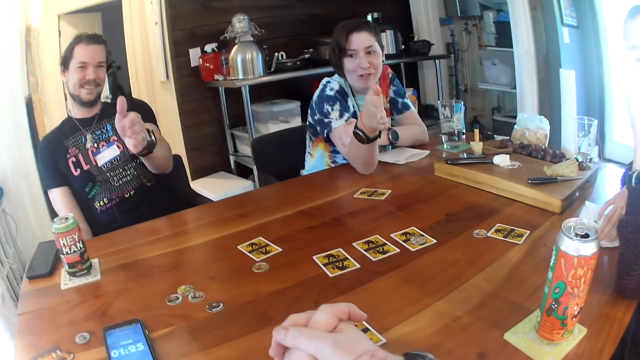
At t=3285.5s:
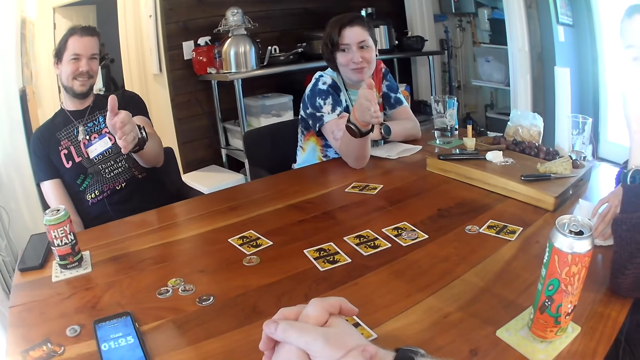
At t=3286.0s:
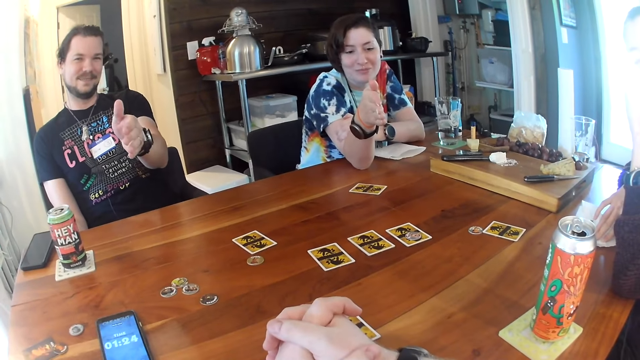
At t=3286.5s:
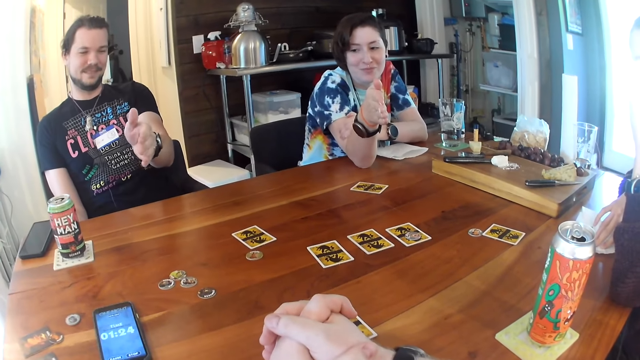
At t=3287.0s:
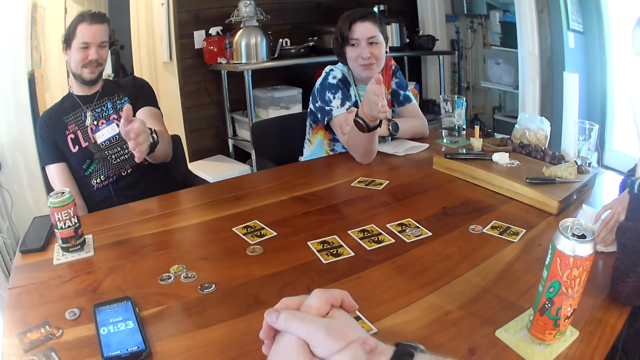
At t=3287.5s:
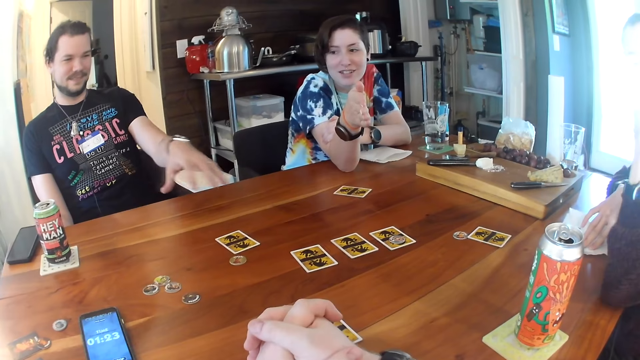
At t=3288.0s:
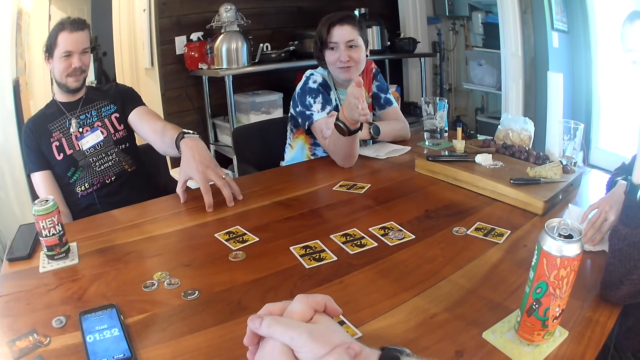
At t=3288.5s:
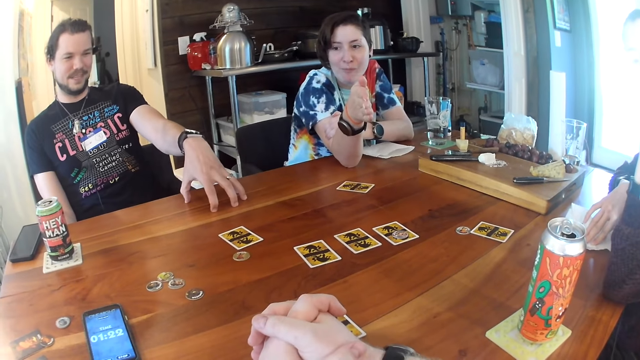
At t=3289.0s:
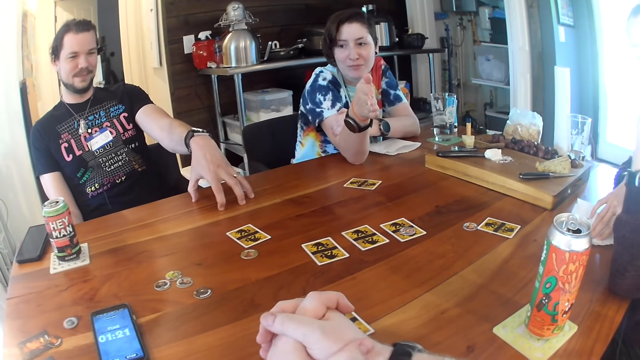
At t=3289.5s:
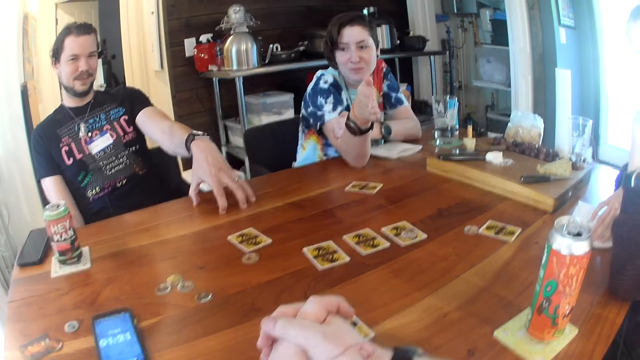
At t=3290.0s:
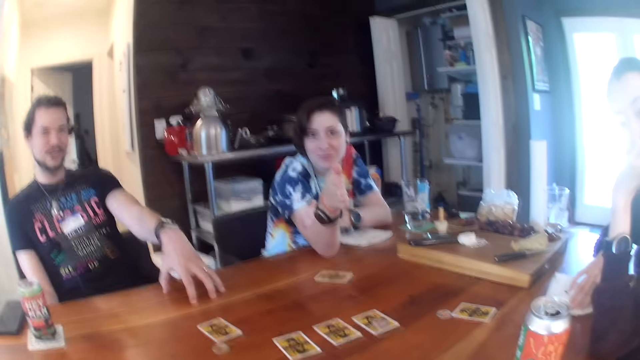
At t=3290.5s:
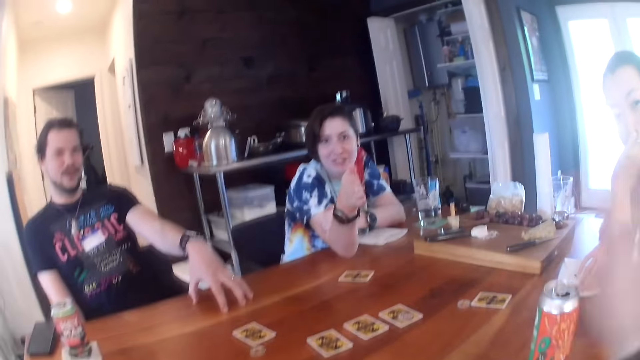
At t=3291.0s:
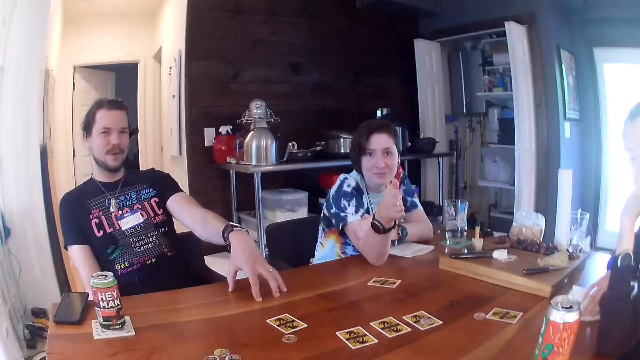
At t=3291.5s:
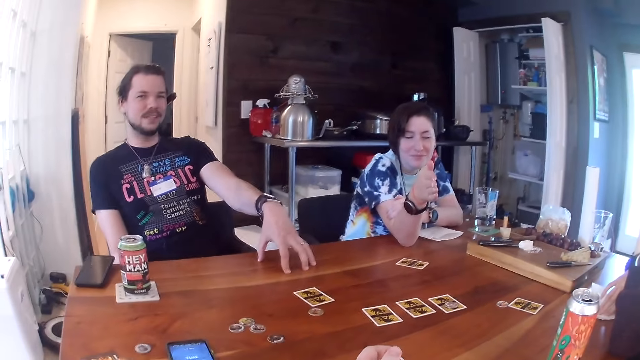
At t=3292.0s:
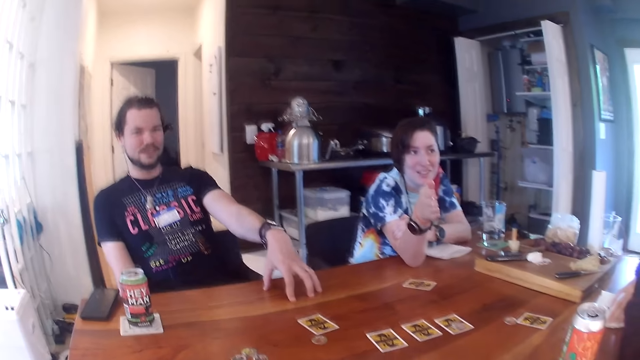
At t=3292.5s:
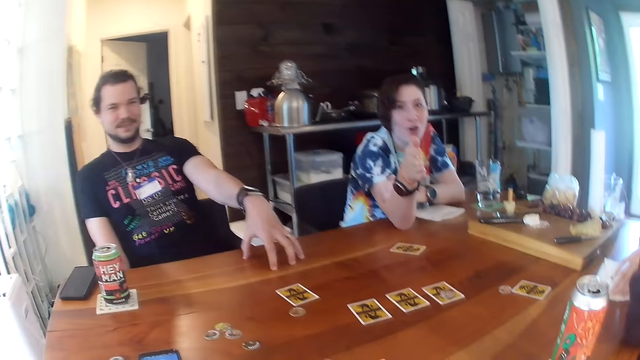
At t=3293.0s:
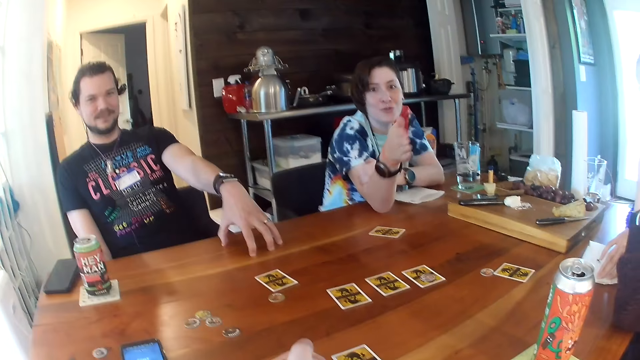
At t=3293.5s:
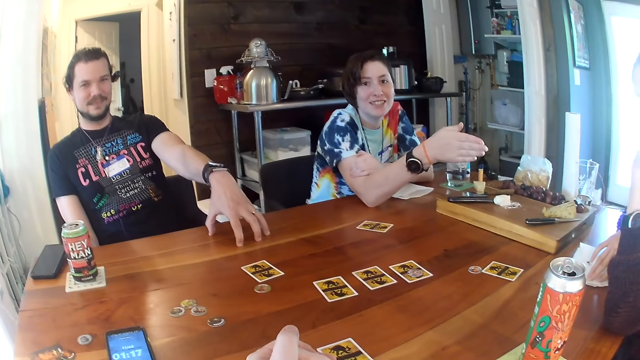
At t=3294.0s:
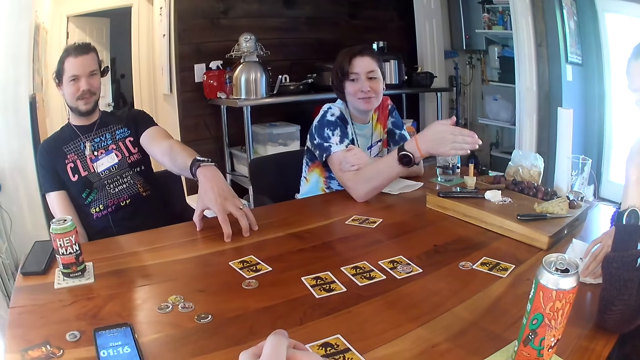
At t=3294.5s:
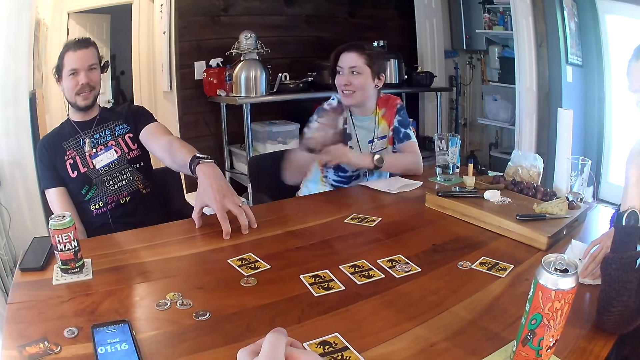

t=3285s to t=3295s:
The man converses. The camera wearer converses.

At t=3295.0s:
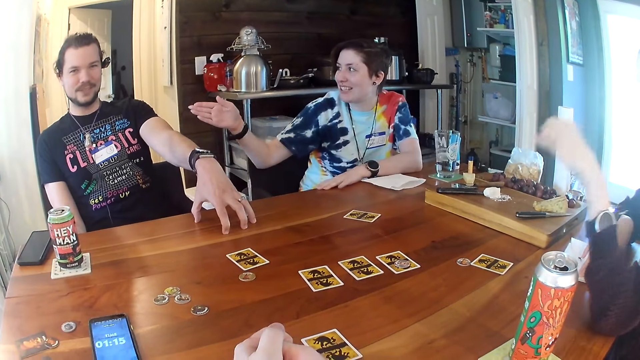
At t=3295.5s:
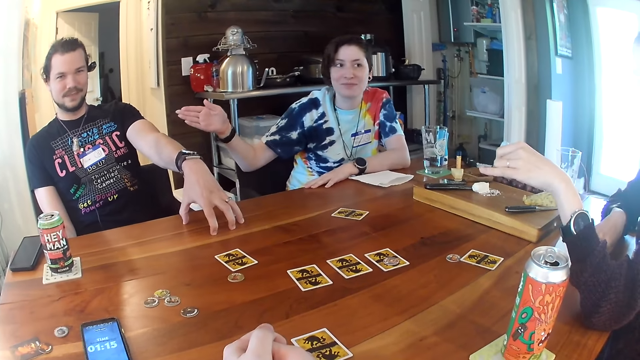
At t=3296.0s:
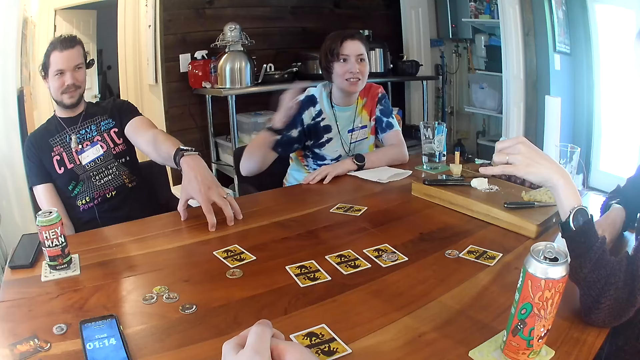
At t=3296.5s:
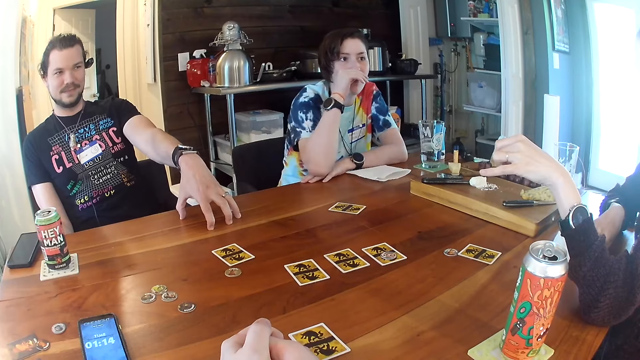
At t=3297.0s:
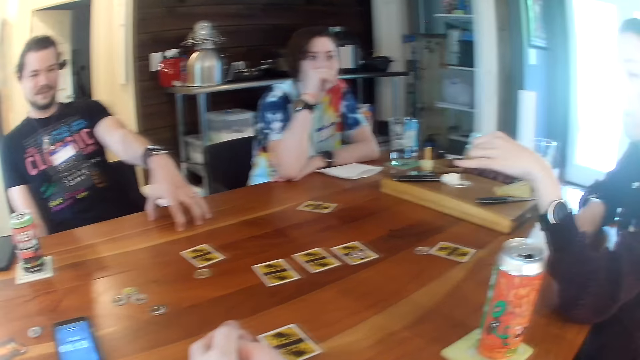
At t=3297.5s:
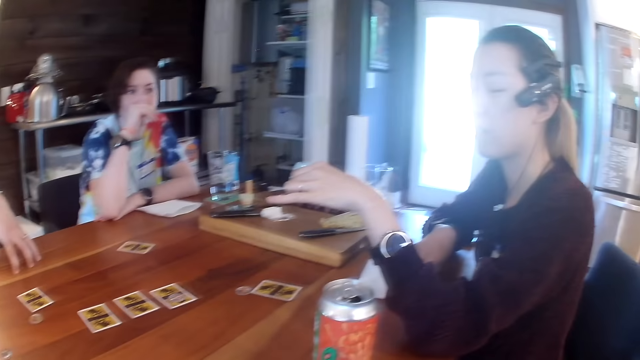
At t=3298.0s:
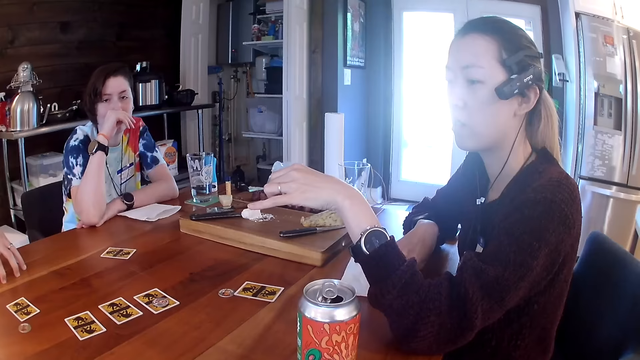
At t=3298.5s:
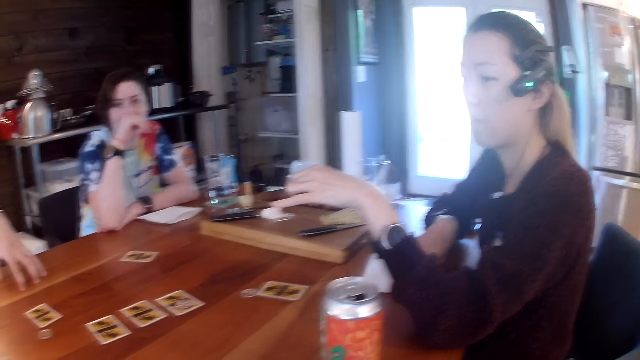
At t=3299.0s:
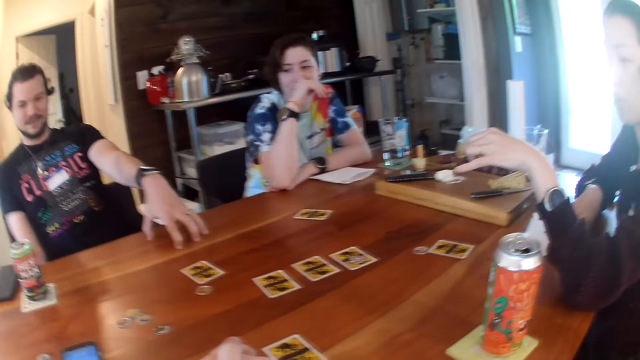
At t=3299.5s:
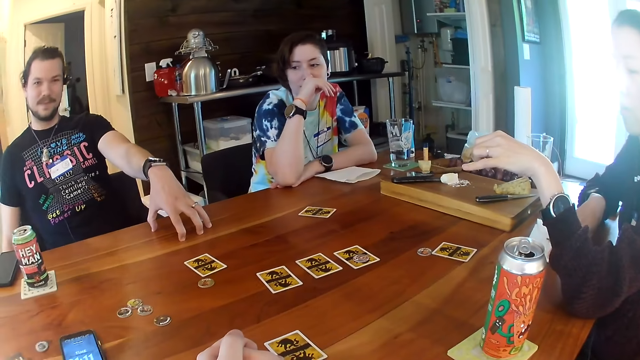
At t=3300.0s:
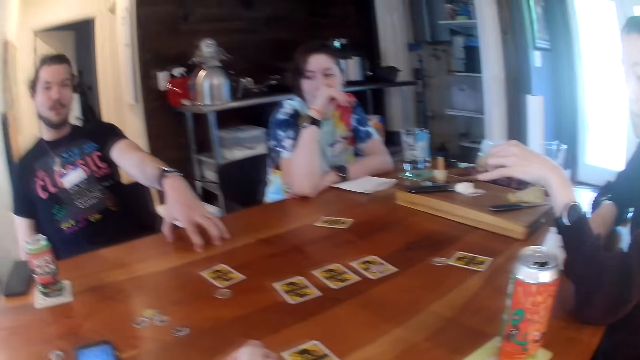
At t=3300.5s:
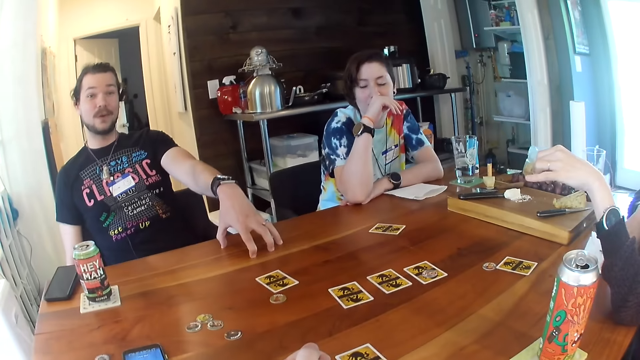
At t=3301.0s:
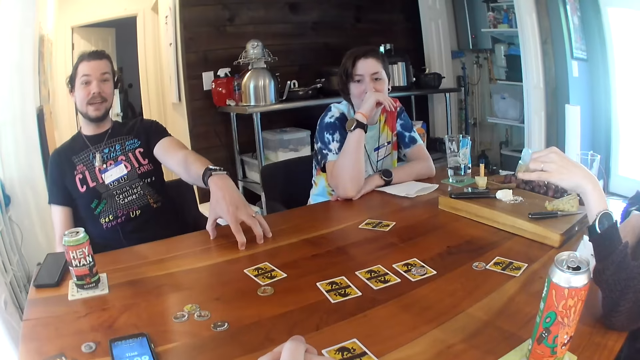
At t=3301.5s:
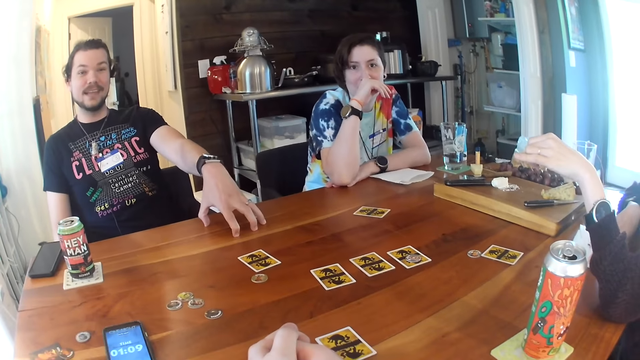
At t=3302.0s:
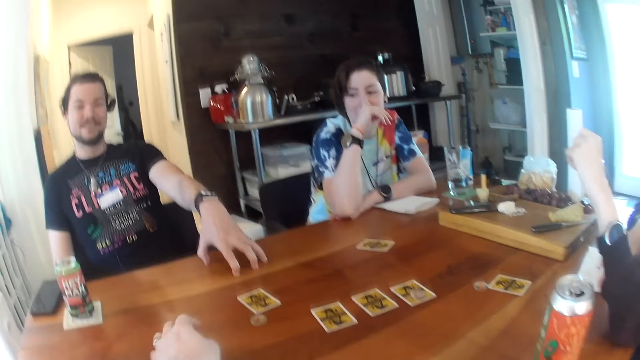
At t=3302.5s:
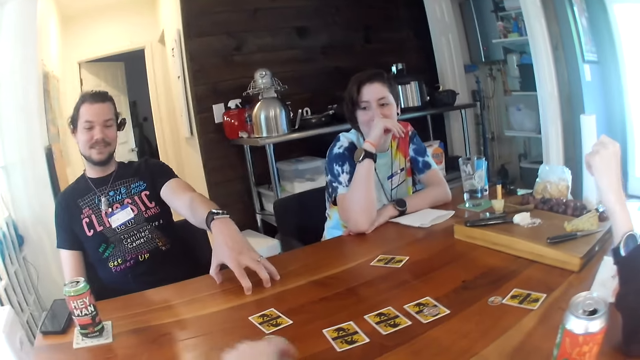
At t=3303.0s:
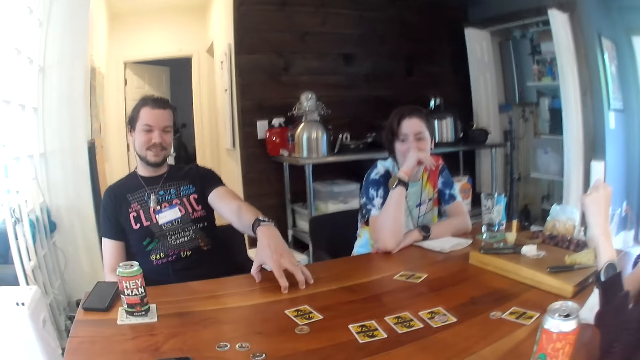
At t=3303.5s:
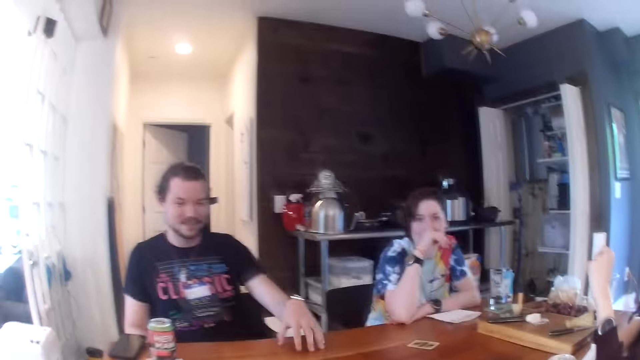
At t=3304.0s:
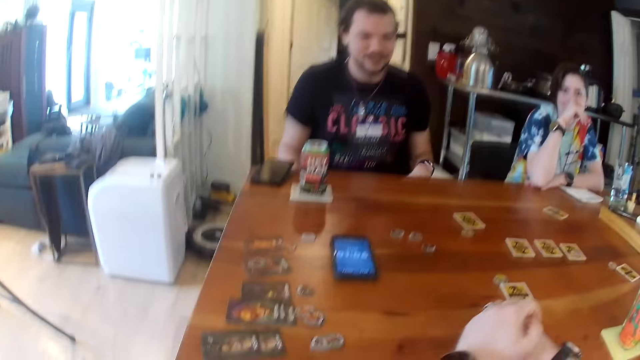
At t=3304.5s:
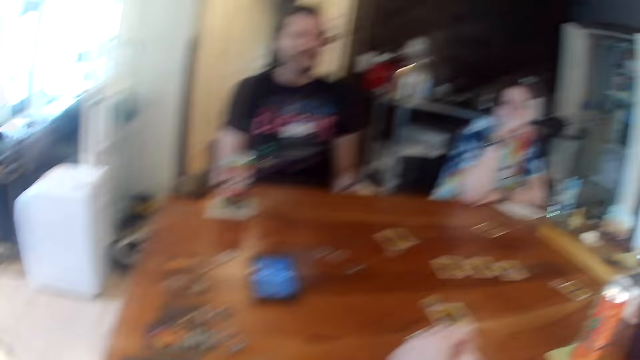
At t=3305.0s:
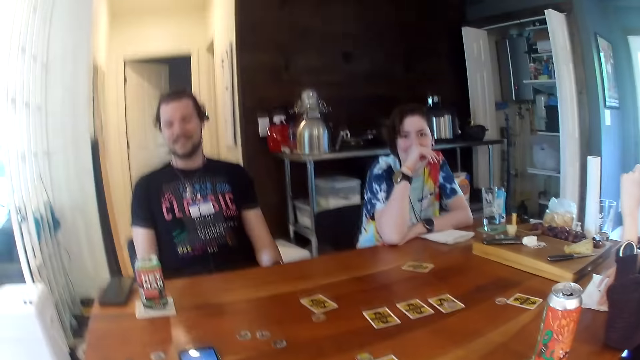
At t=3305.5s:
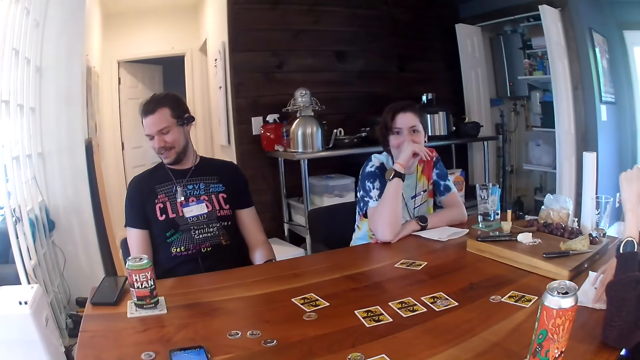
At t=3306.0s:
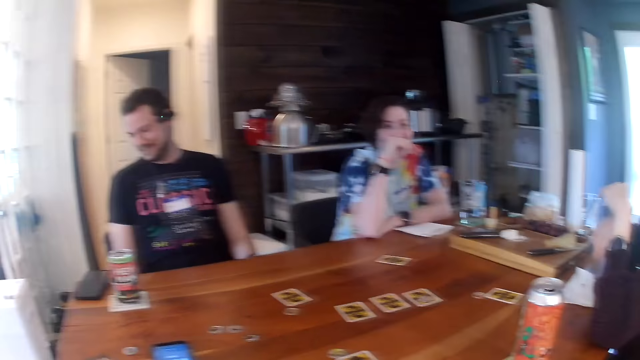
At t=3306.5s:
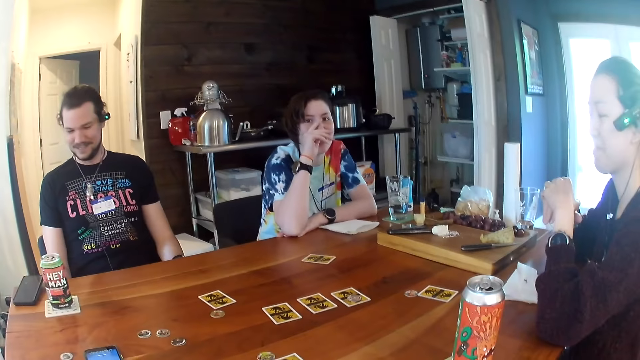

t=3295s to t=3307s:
The second woman converses. The man converses.
